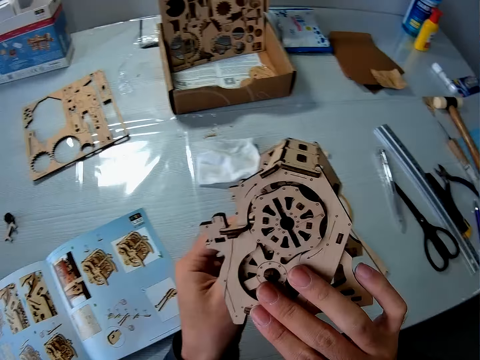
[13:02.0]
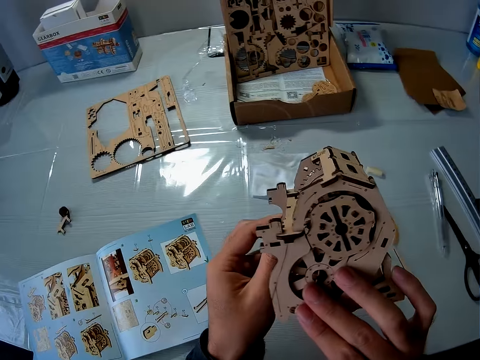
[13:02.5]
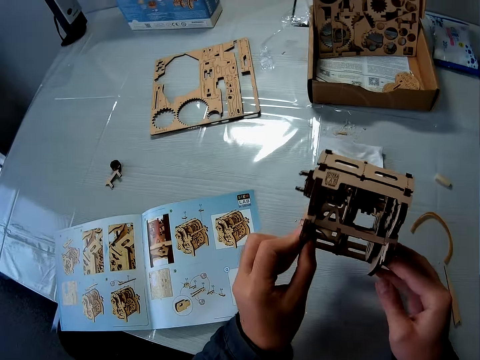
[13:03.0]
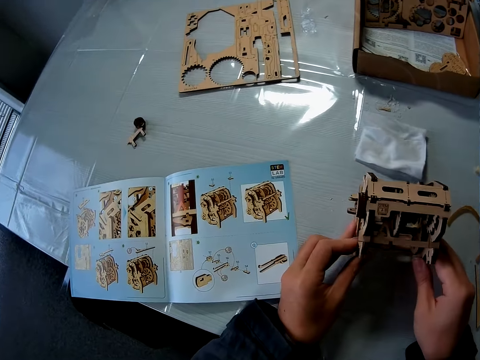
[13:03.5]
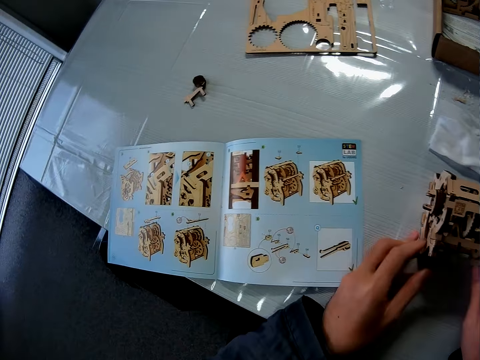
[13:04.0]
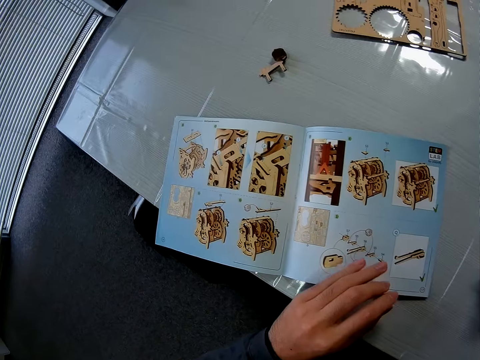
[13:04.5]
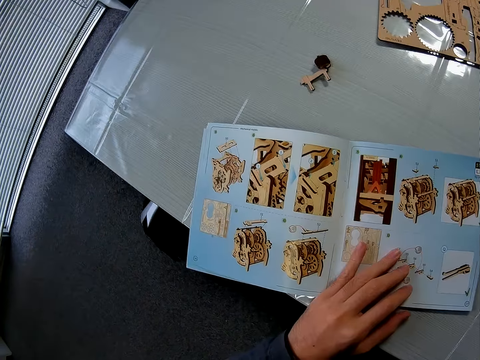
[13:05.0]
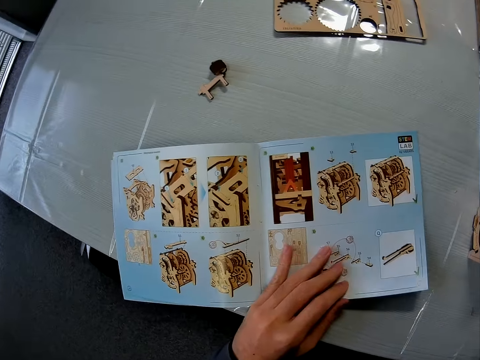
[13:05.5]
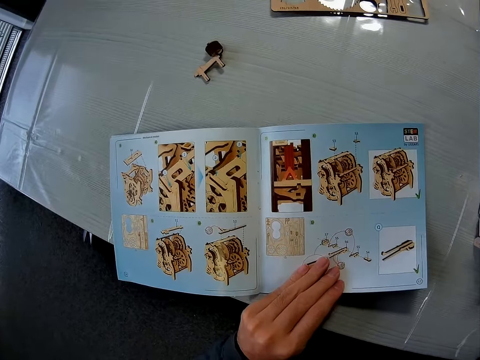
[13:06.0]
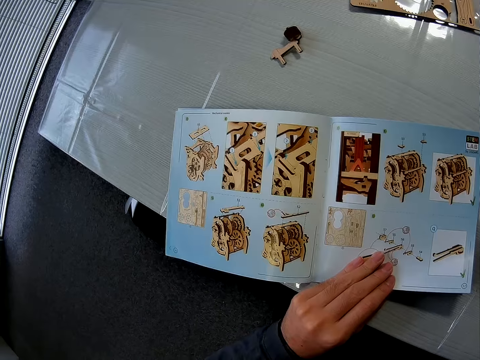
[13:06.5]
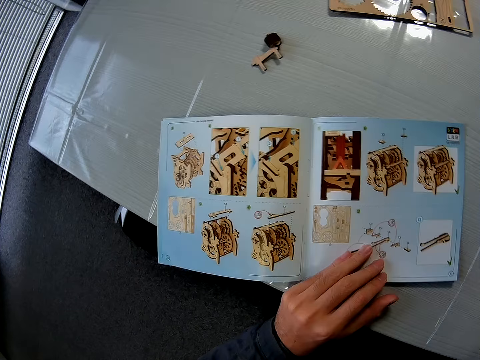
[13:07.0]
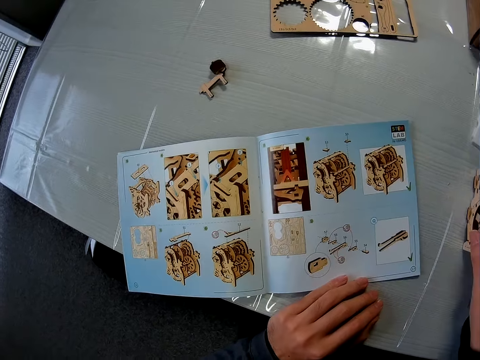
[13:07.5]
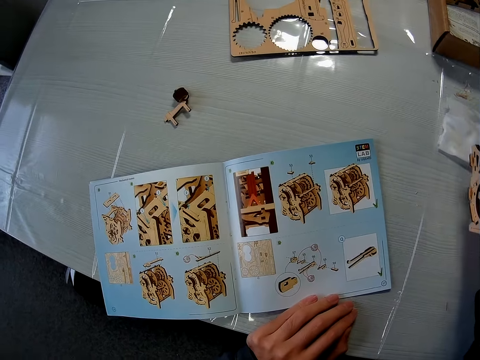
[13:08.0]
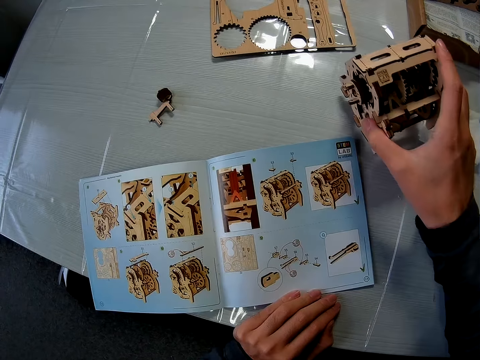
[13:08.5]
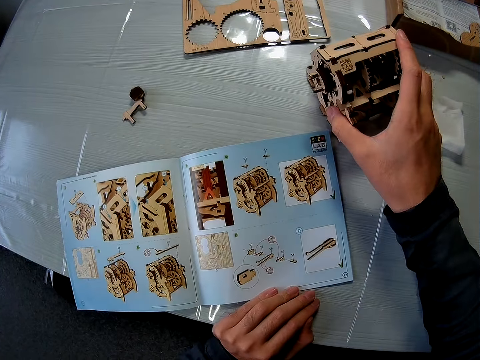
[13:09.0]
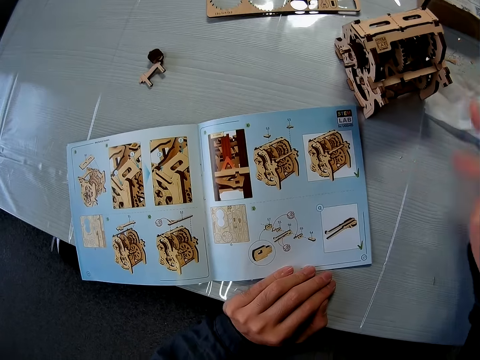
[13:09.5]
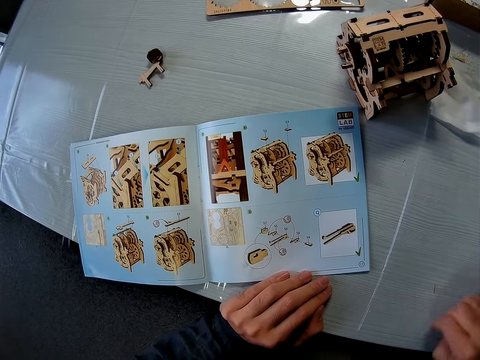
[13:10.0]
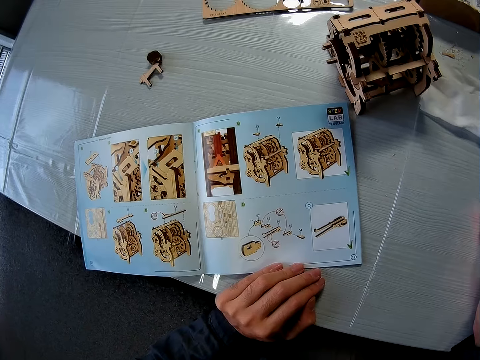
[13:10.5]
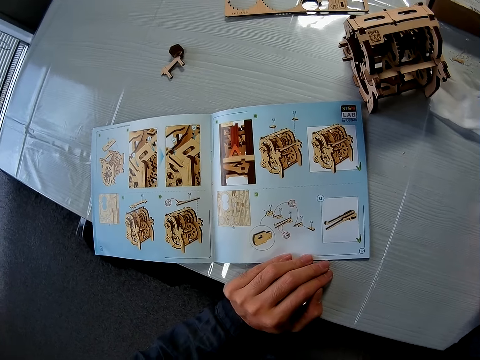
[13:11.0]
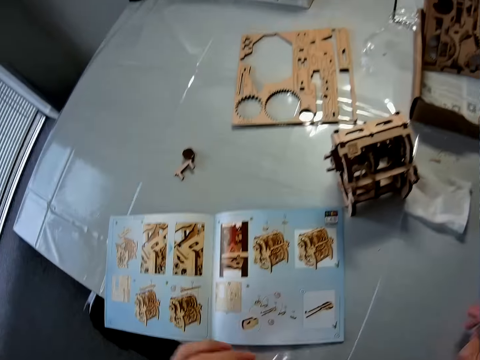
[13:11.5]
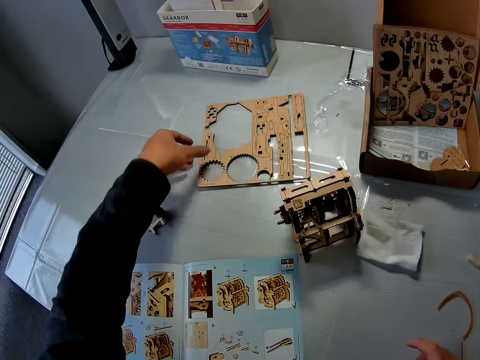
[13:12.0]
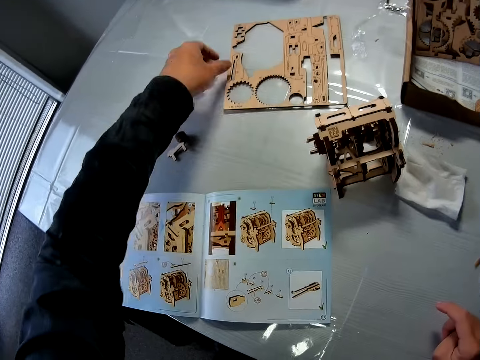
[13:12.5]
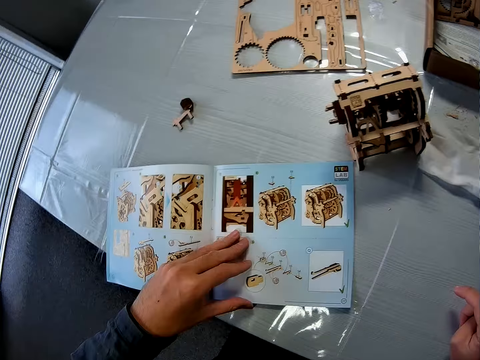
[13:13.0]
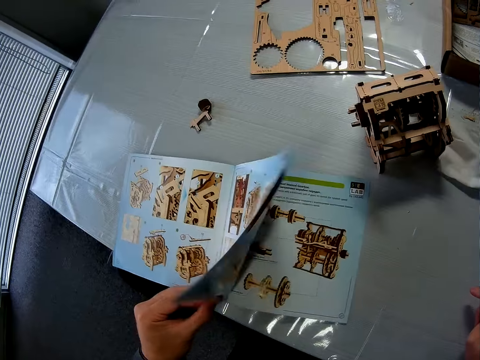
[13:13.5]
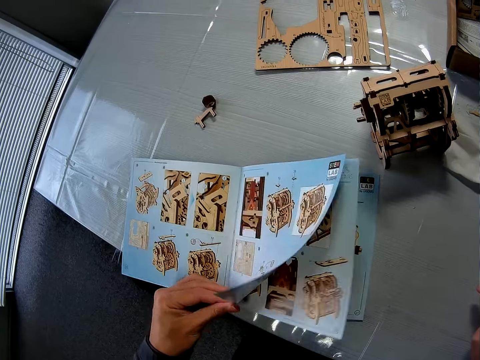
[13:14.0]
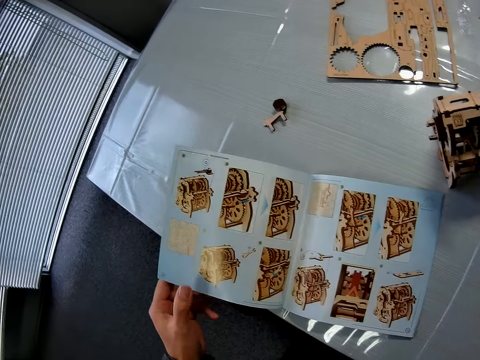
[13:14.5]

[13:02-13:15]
The camera wearer places the wooden engine kit back on the table with both hands. He touches the book or booklet on the table. He holds the booklet on the table with the left hand. He shifts the position of the wooden engine kit on the table using the right hand. He gestures and moves the right hand on the table. He rubs his hands on the table. He stretches the left hand towards the shape box on the table. He touches the wood sheet on the table. He stretches the hand back to the booklet. He opens the booklet pages with the left hand.

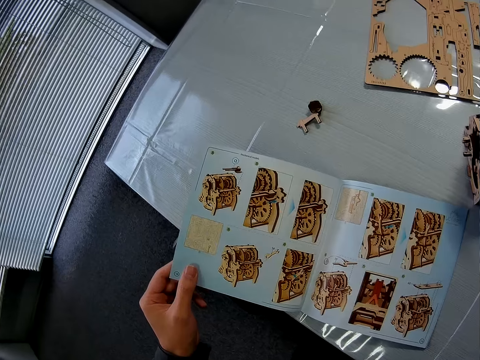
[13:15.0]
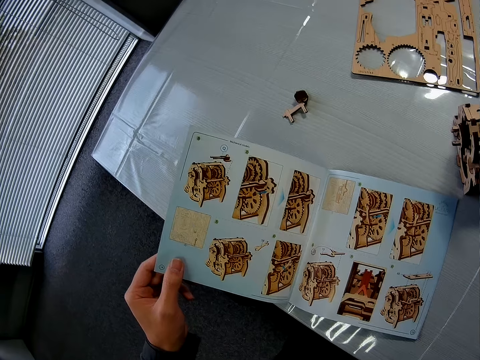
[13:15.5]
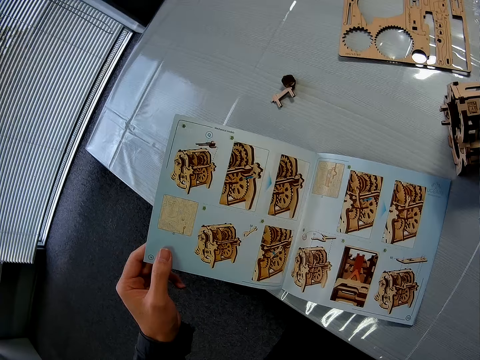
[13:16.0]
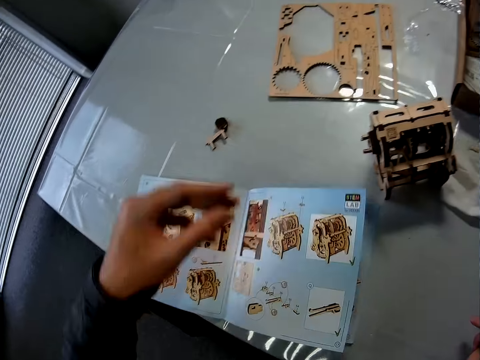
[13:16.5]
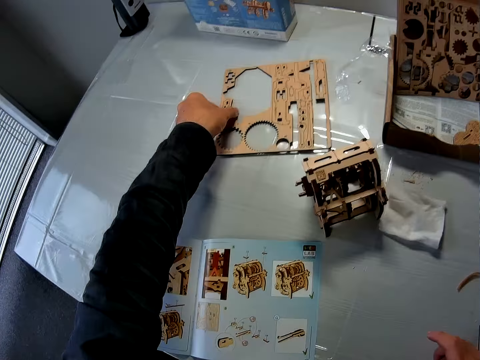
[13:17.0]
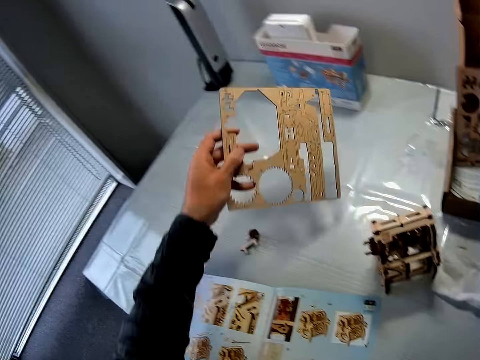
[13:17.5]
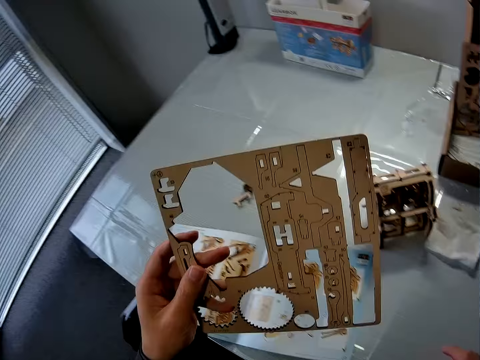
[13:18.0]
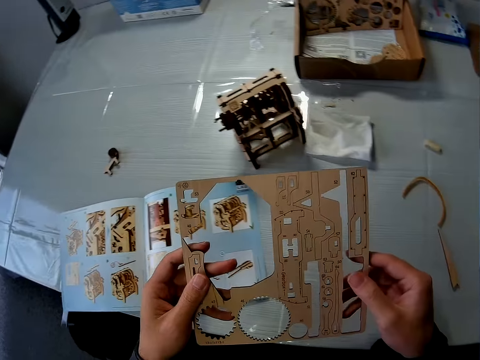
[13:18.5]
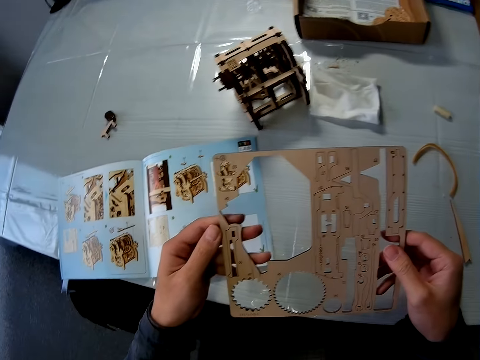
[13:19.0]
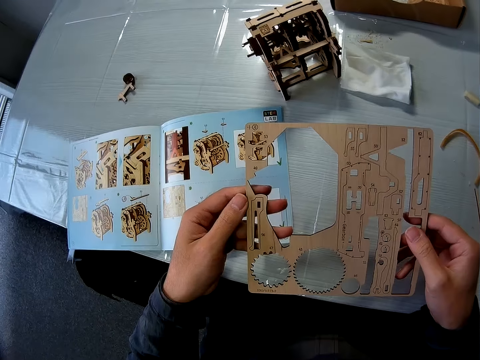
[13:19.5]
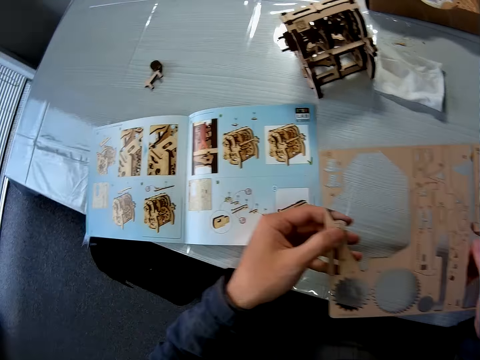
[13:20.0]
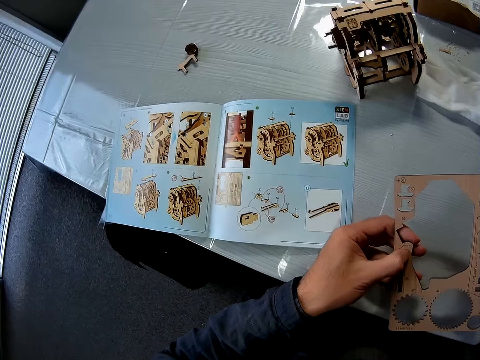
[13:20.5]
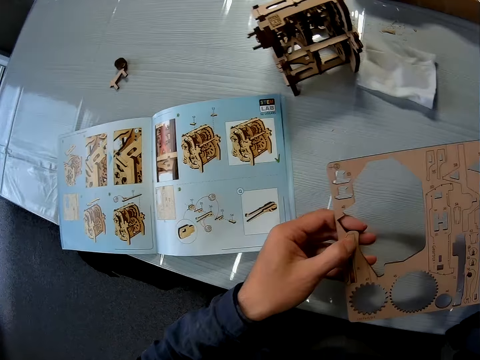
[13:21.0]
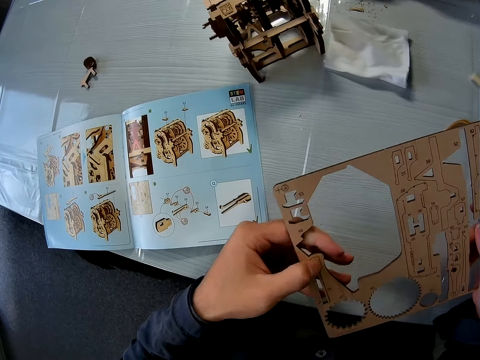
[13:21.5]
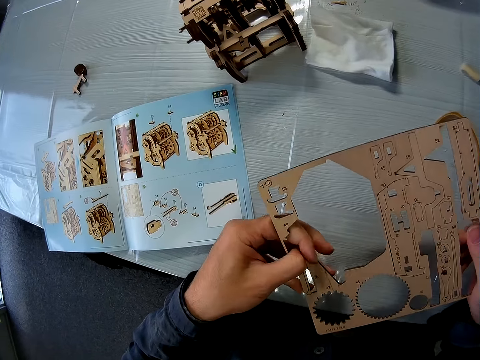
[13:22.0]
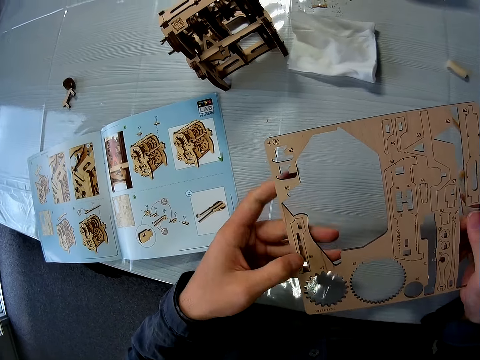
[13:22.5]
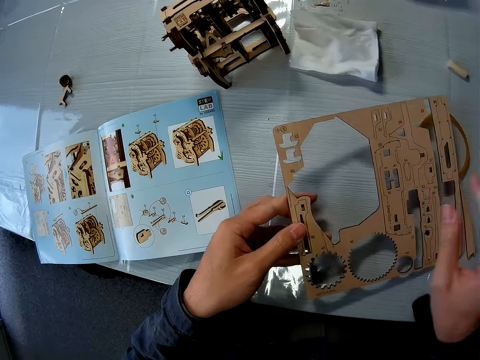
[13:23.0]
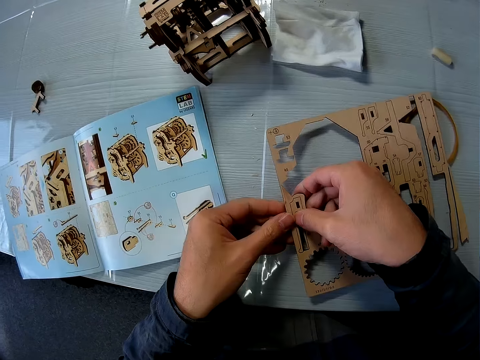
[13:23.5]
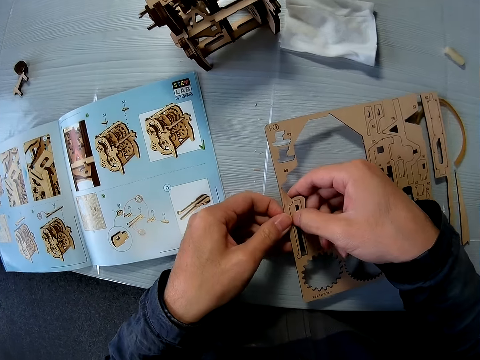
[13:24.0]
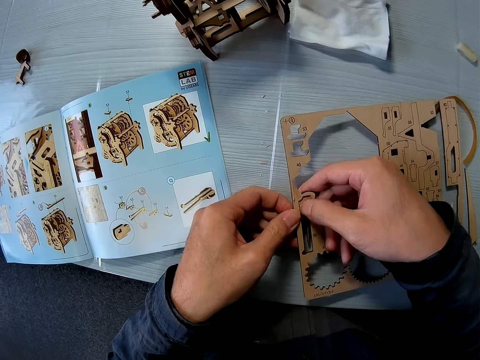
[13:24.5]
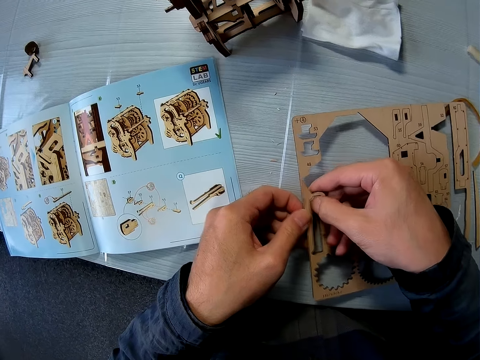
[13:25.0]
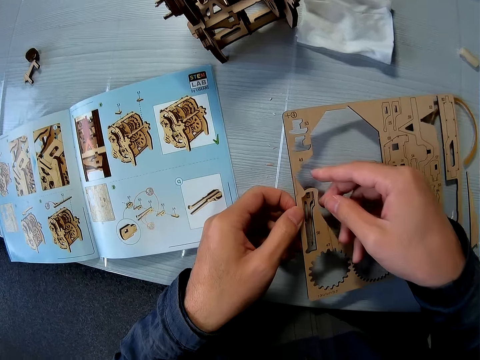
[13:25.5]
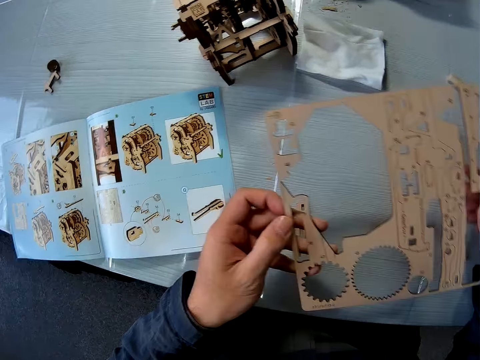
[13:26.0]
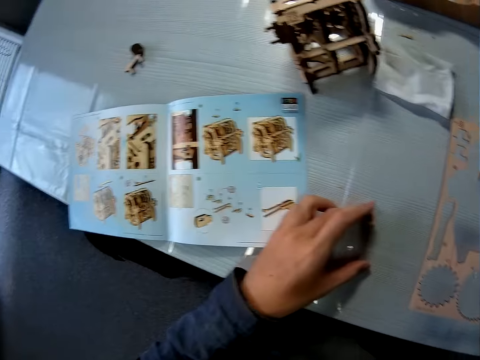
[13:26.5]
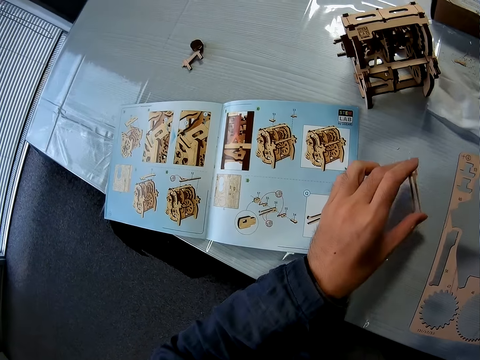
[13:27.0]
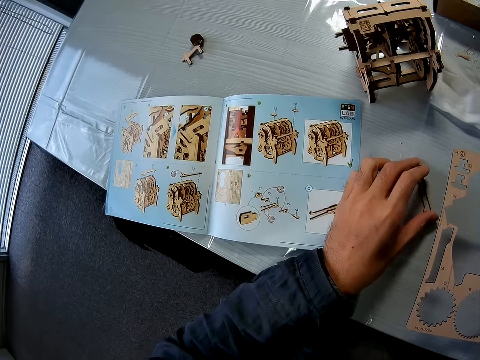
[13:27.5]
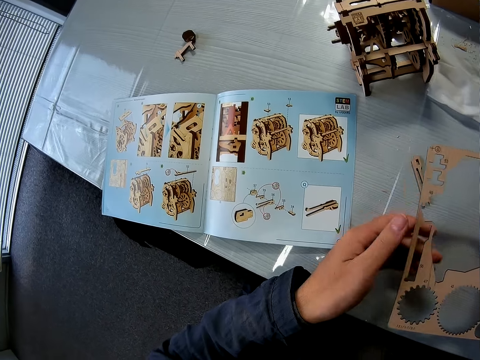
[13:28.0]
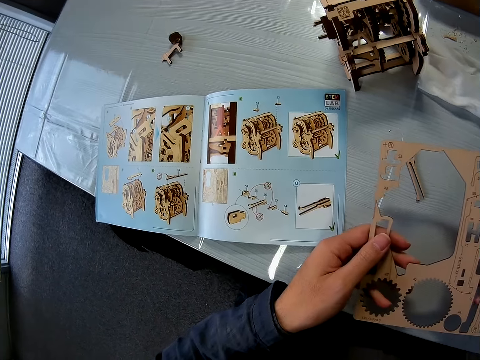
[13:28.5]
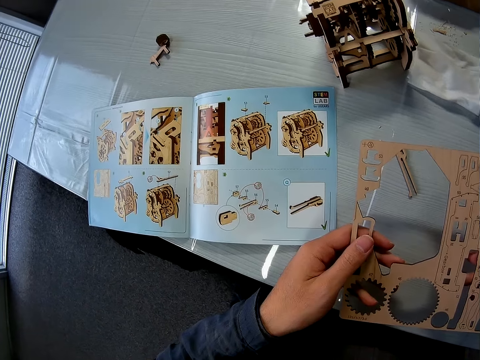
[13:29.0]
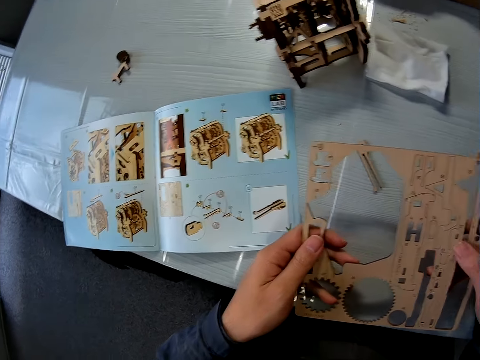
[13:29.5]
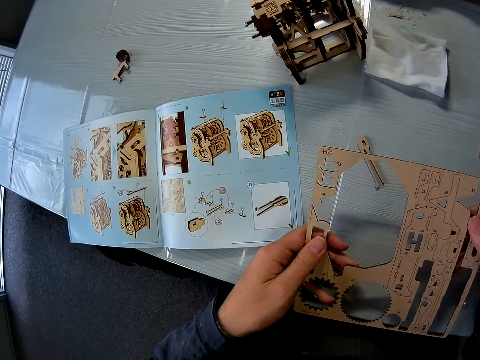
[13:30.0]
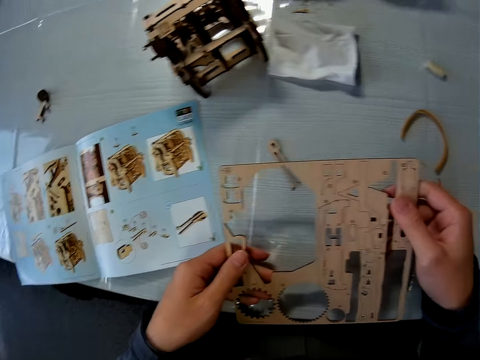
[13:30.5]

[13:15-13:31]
The camera wearer turns back the page in the book on the table. They pick up the shapeboss or wood sheet on the table with the left hand. They hold the shapeboss with both hands. They compress the crafting piece out of the shapeboss using the left hand. They compress the crafting piece out of the shapeboss with both hands. They shift the shapeboss from the left to the right hand. They shift the position of the crafting piece on the table with the left hand. They hold the shapeboss with both hands.
